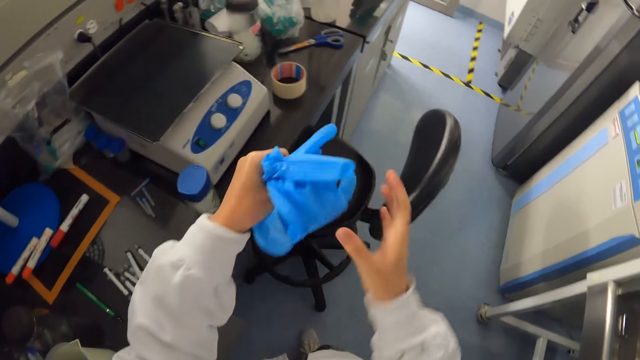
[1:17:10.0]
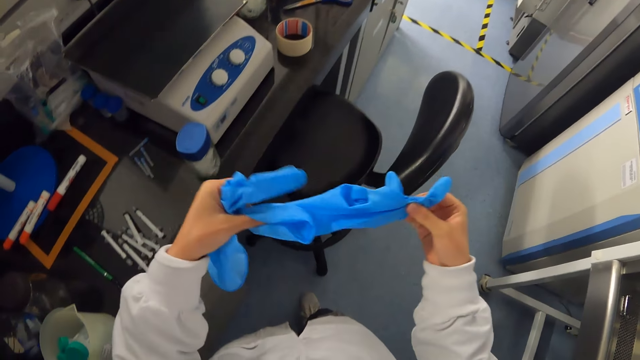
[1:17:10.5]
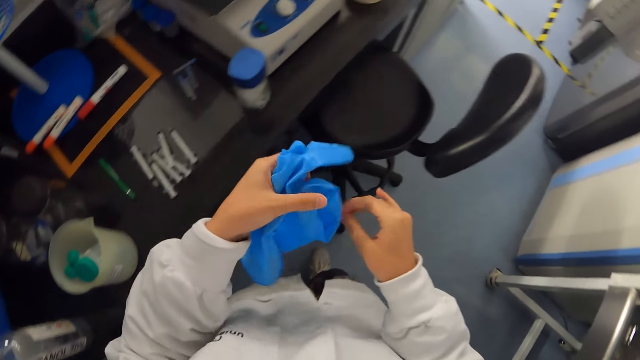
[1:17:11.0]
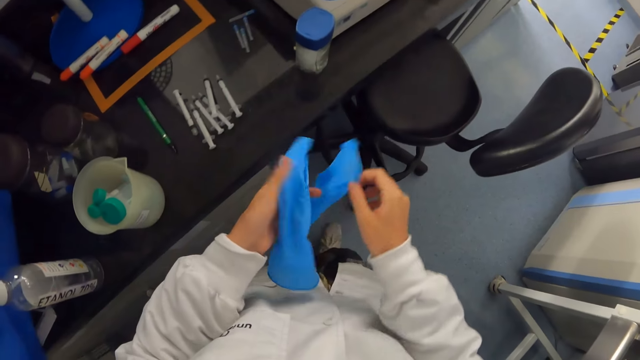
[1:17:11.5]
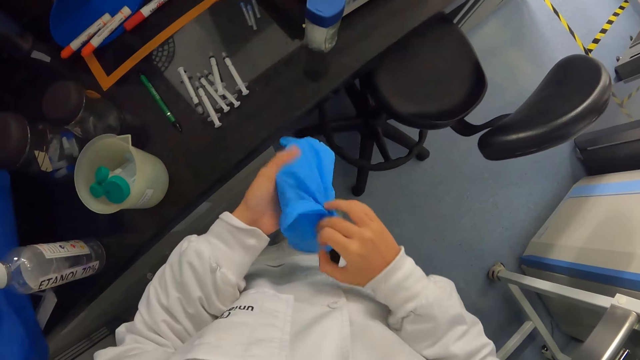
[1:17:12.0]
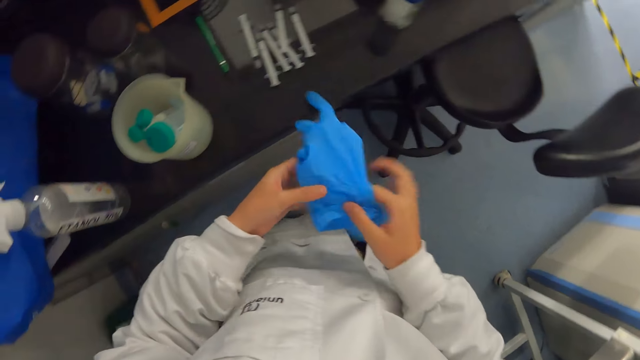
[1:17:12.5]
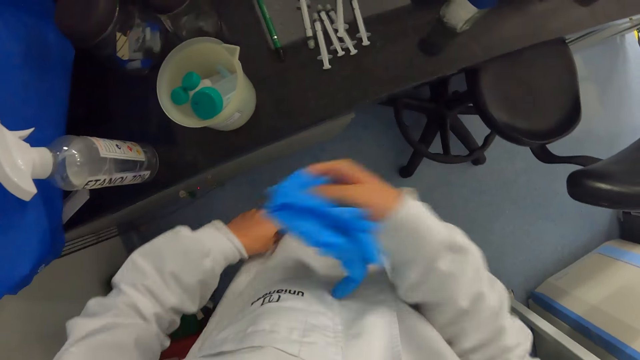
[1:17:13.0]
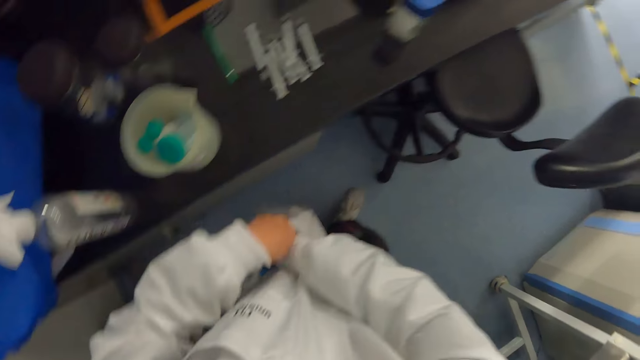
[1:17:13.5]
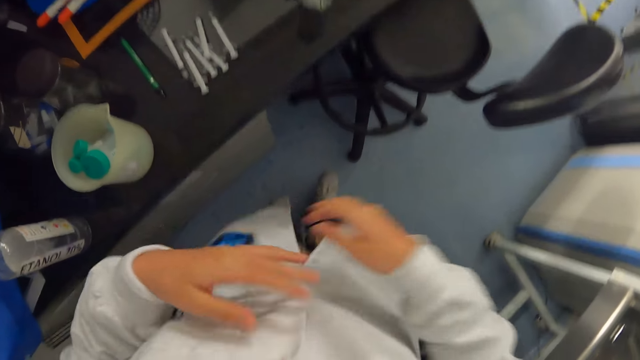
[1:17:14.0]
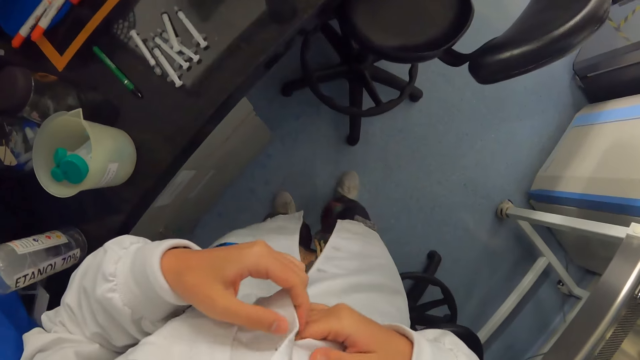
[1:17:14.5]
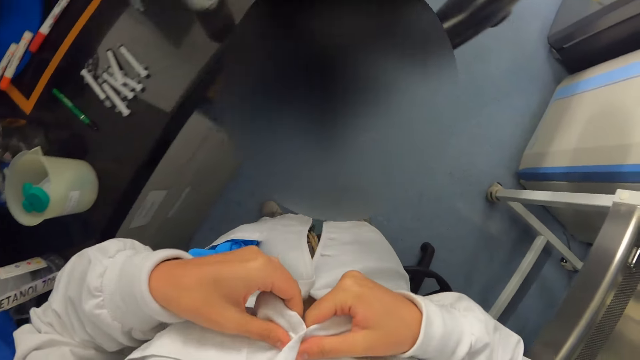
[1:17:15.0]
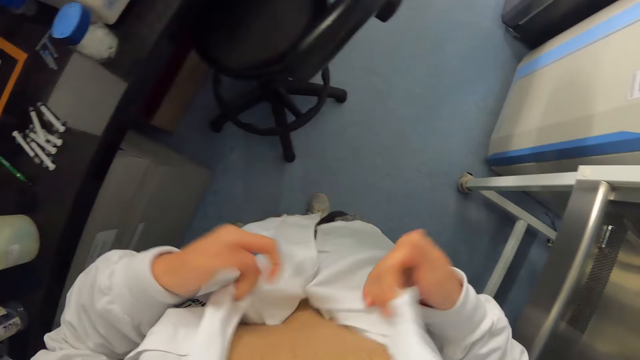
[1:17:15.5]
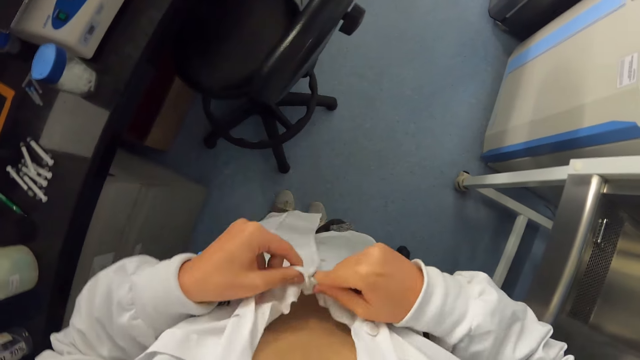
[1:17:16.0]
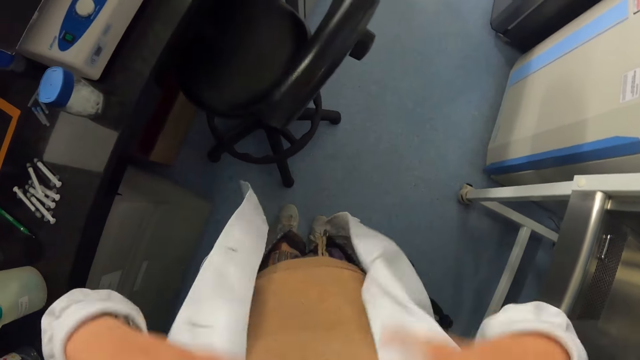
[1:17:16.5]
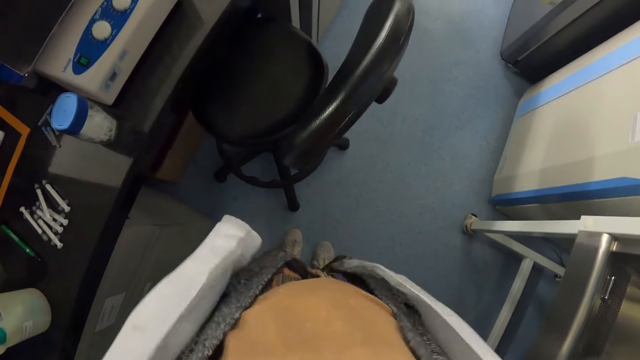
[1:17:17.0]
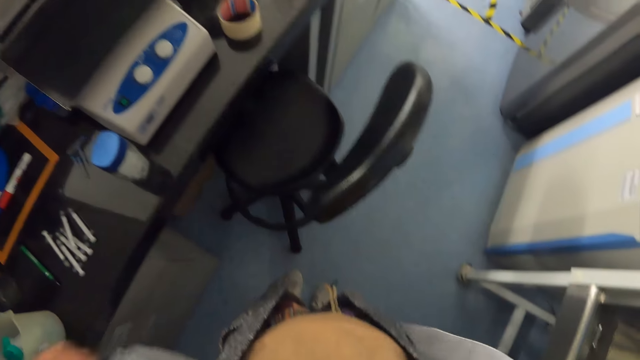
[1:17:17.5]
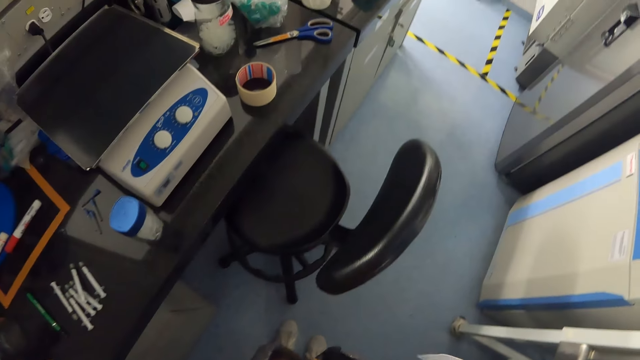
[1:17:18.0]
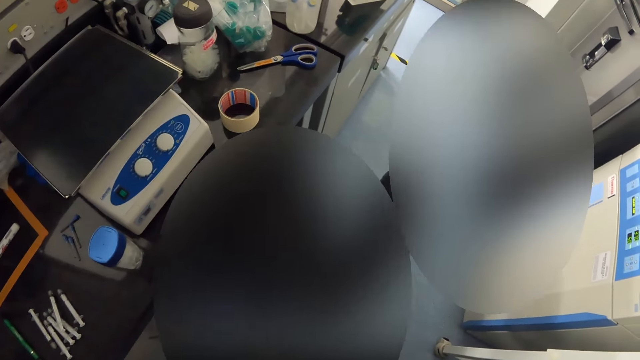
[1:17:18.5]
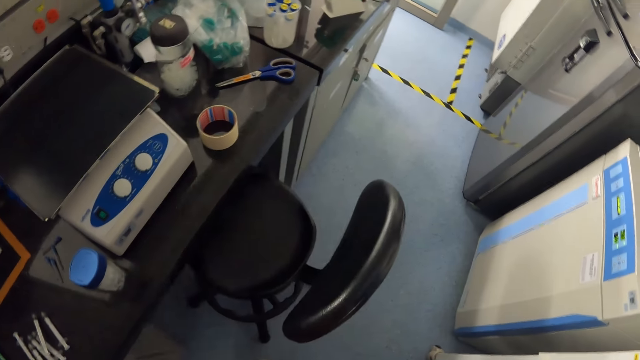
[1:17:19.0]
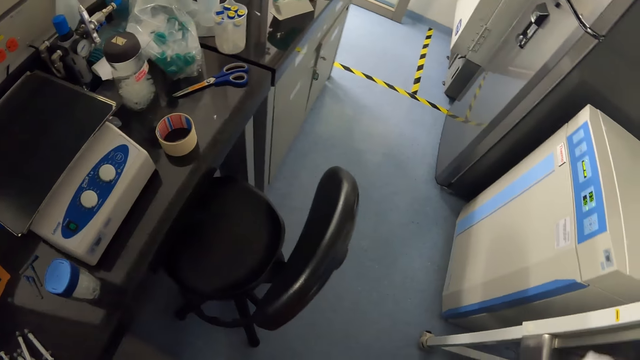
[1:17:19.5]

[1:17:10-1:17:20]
The camera wearer holds the gloves. They put the gloves in the pocket. They unbutton the dust coat. They remove the dust coat.

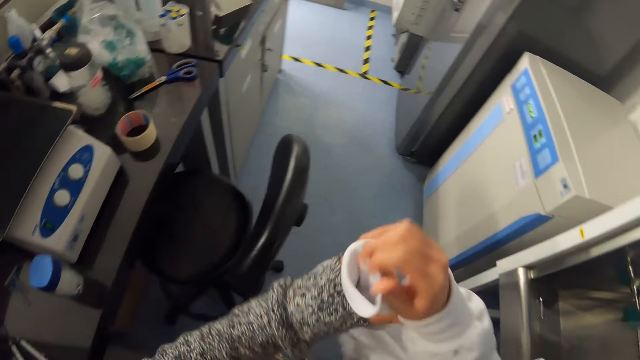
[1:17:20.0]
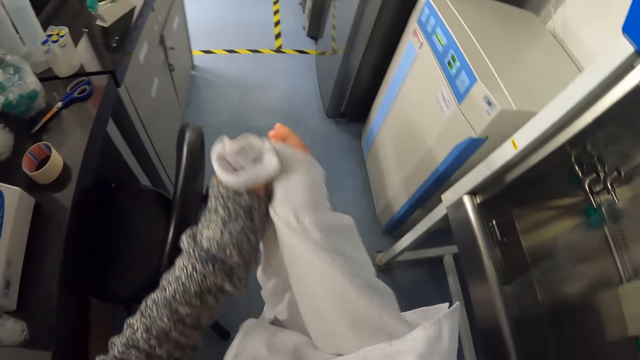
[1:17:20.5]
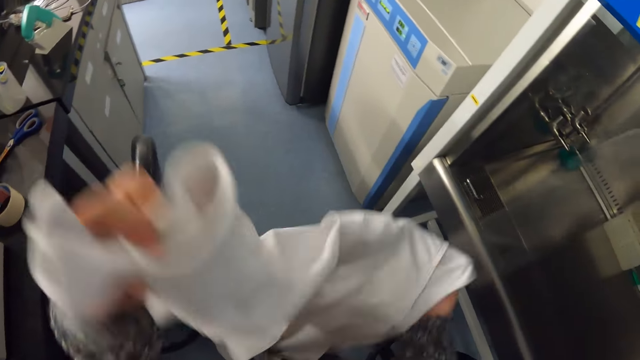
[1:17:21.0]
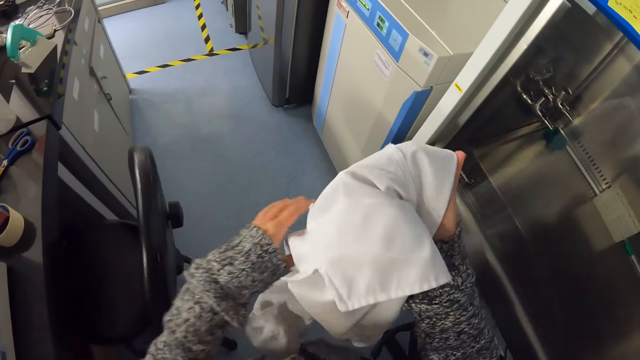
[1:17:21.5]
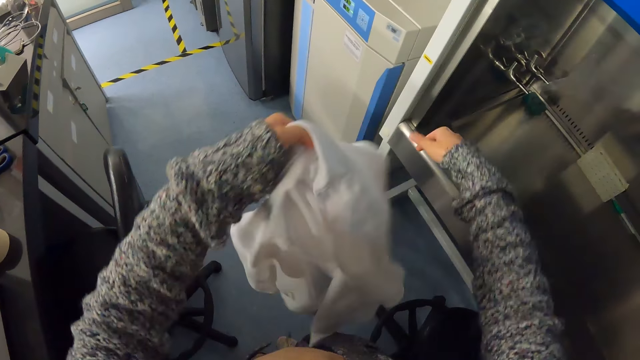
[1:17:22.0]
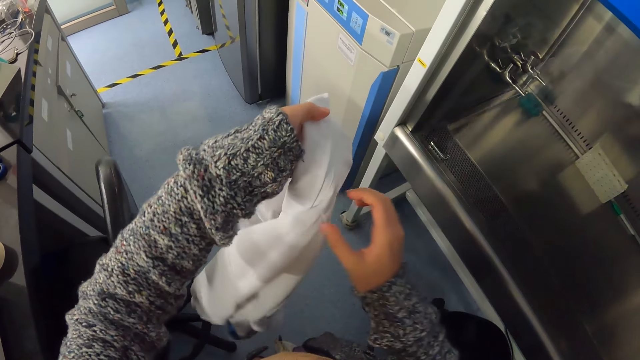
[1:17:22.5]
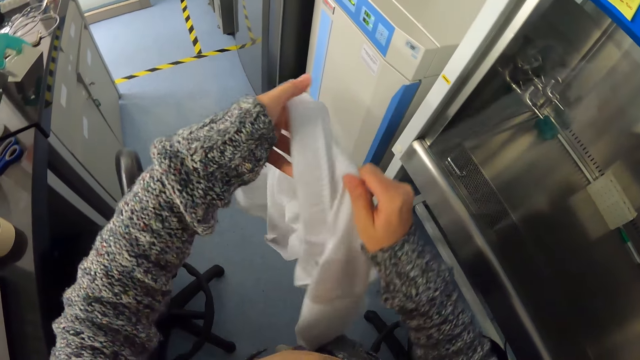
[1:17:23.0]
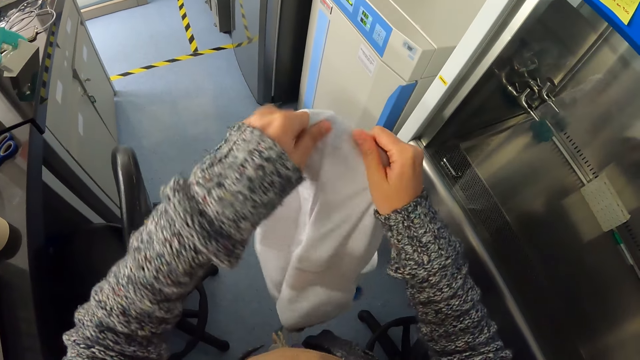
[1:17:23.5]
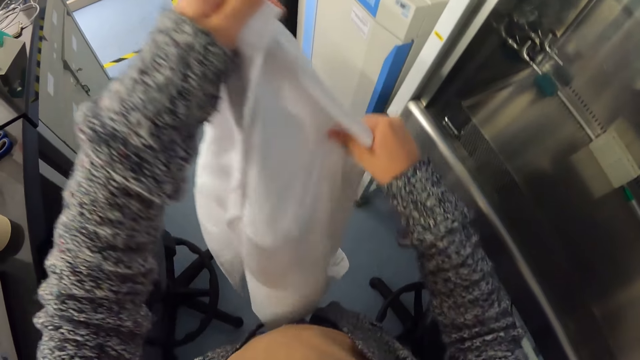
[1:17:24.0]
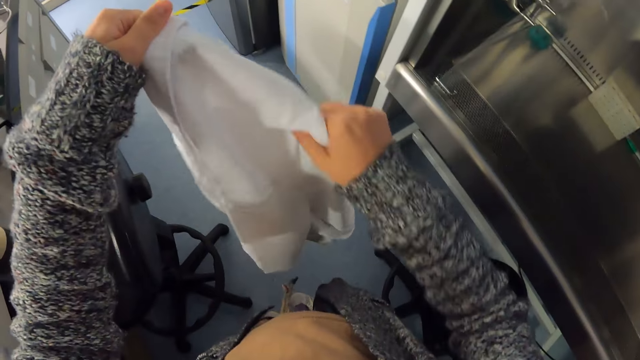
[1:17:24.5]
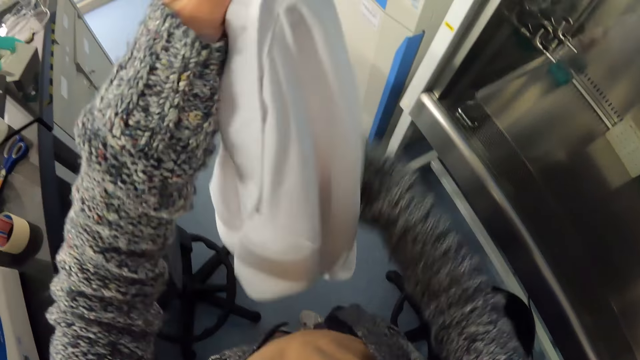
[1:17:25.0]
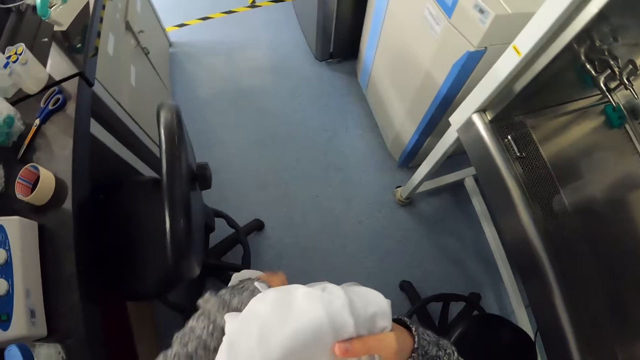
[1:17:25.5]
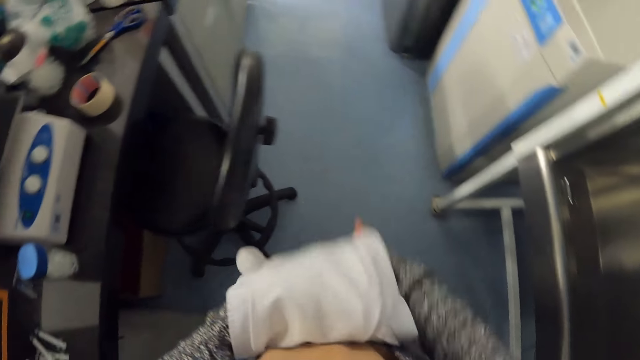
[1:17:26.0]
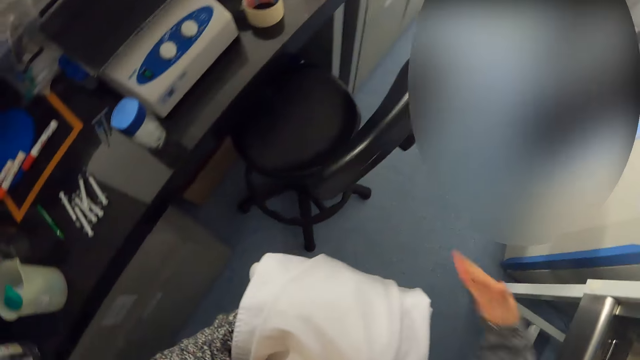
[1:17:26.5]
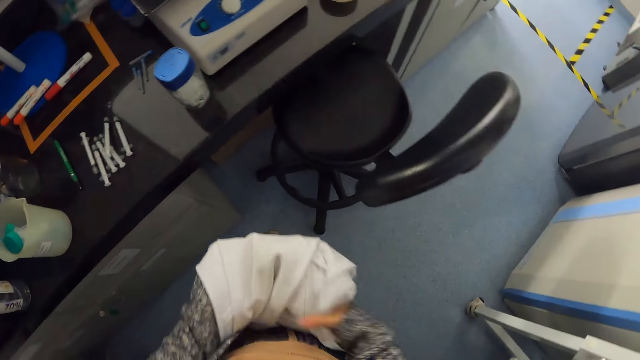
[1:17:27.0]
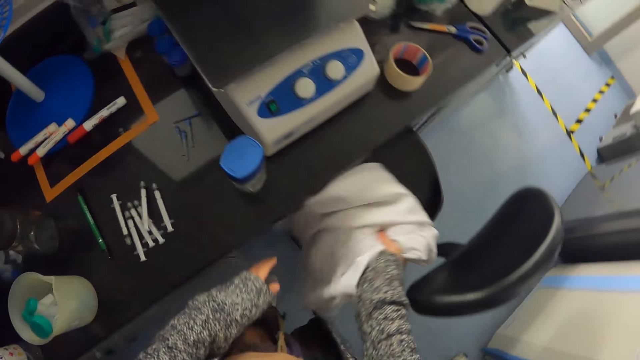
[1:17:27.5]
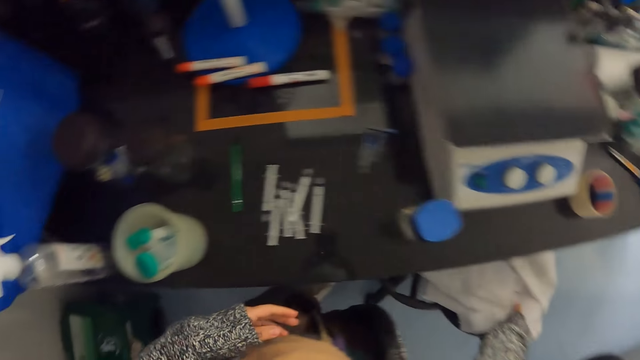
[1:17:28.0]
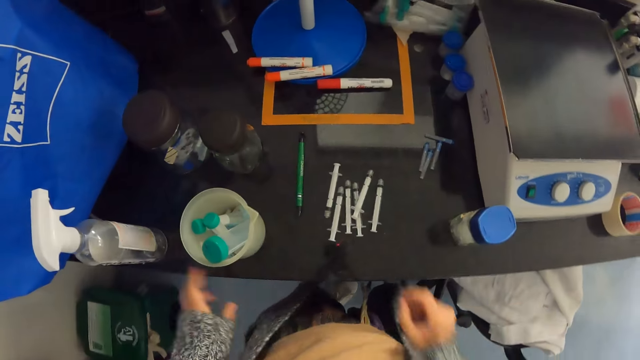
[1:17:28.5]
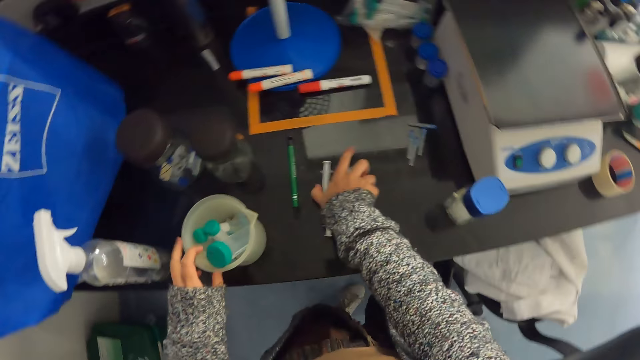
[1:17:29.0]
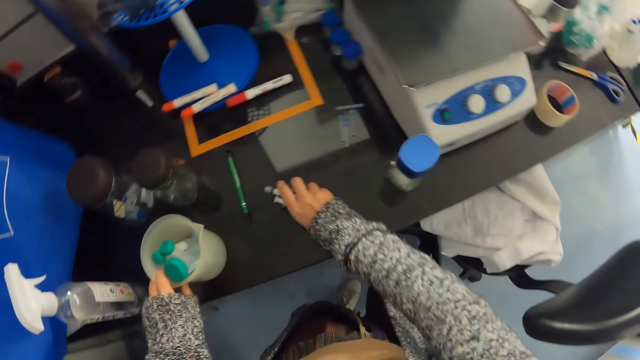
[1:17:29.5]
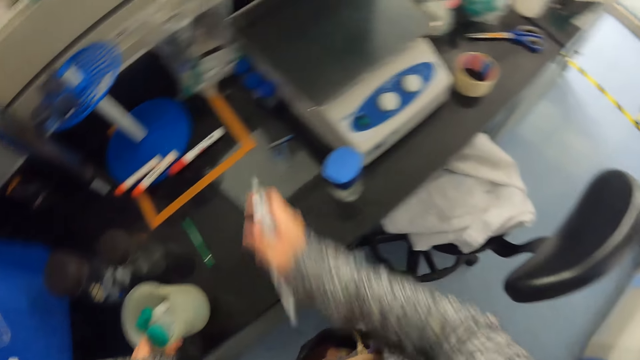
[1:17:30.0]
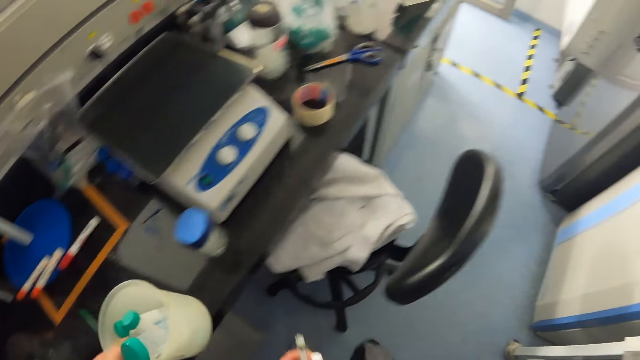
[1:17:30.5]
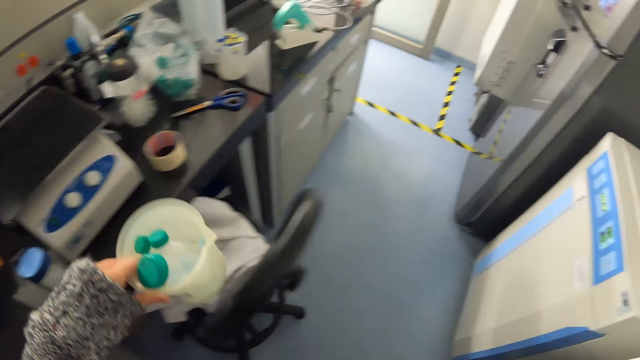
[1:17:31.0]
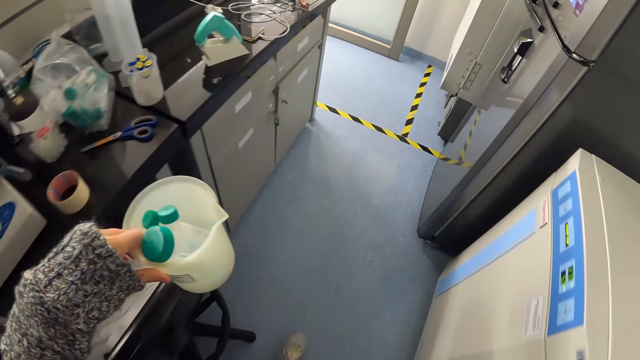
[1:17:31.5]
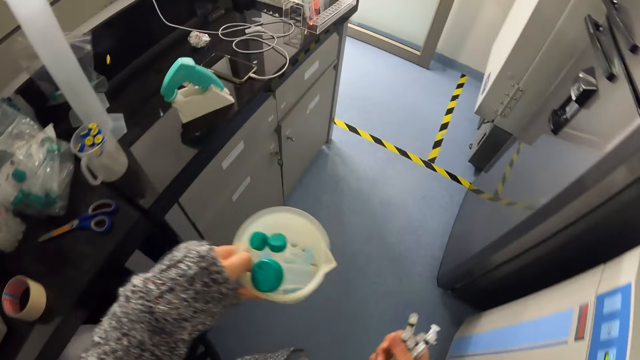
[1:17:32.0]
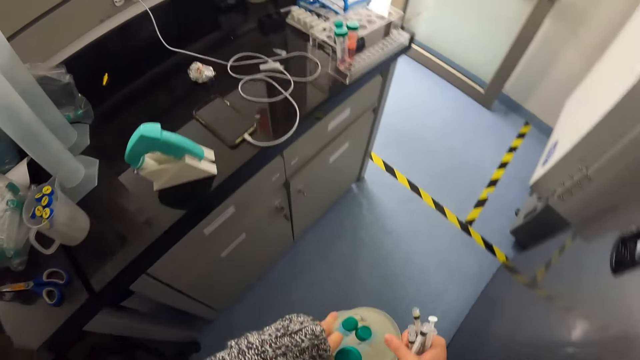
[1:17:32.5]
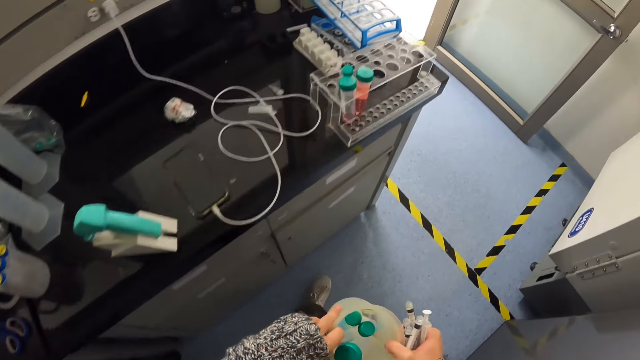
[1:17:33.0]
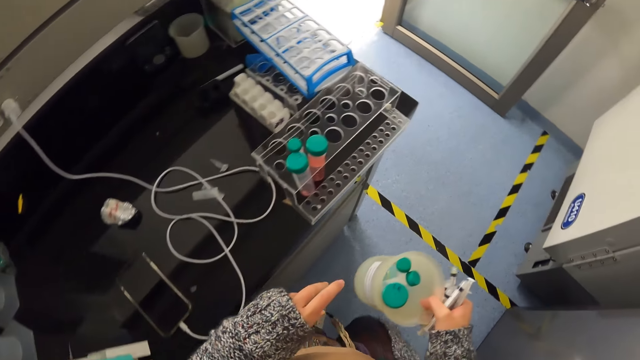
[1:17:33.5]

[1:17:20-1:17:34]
The camera wearer holds the dust coat with both hands. They fold the dust coat. They put the dust coat on the chair. They pick up the syringes with the right hand. They pick up the liter cup with the left hand. They walk away from the chair in the room. They hold the liter cup with the right hand.
